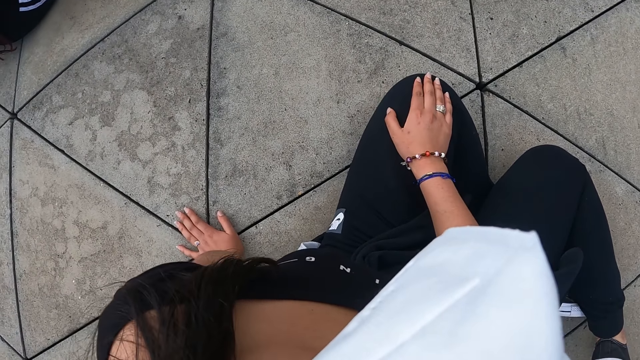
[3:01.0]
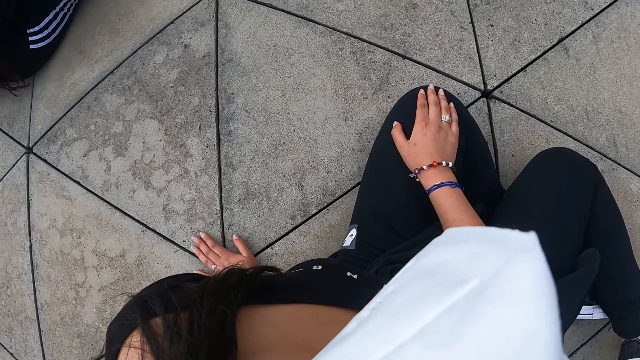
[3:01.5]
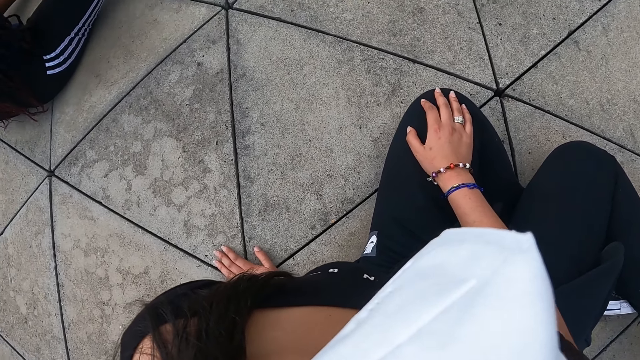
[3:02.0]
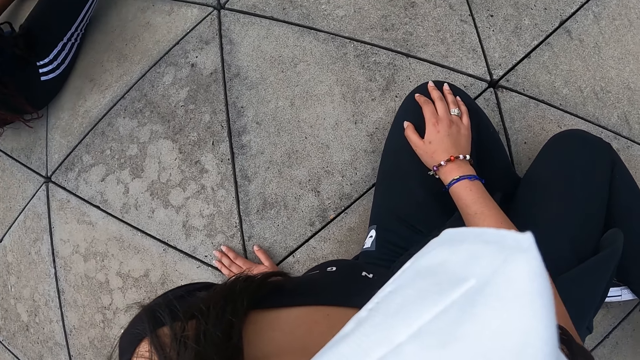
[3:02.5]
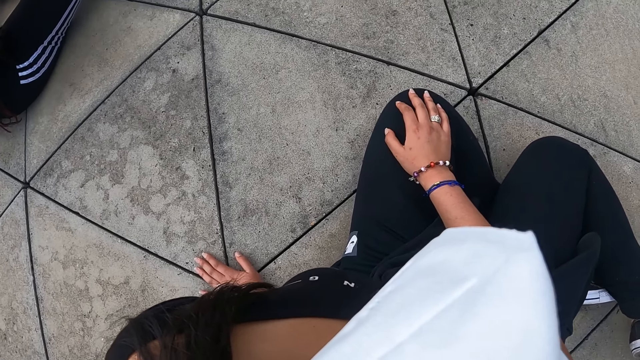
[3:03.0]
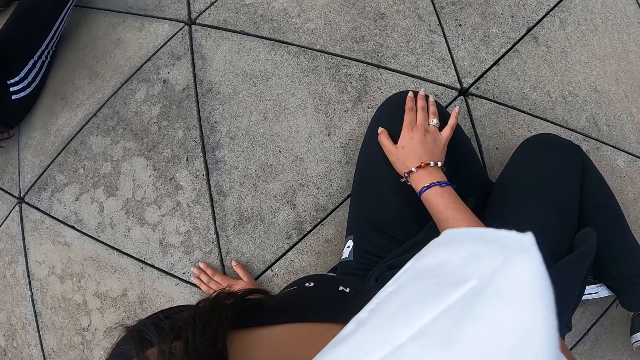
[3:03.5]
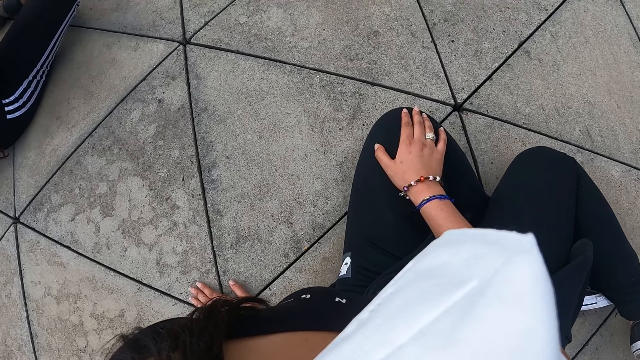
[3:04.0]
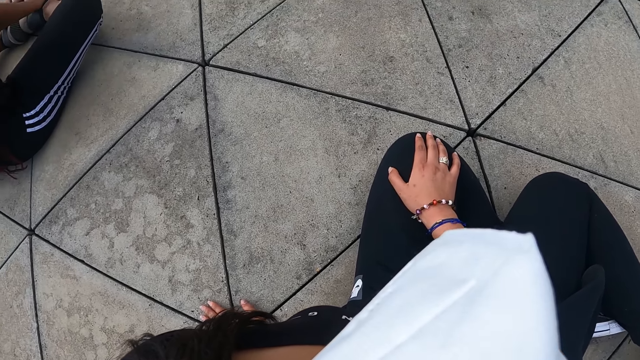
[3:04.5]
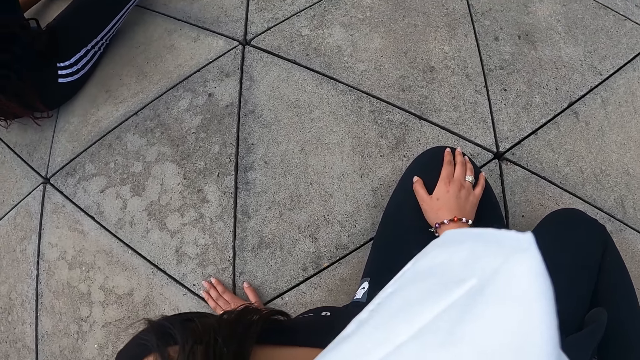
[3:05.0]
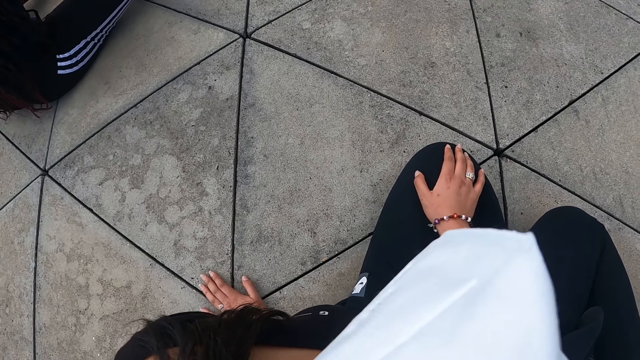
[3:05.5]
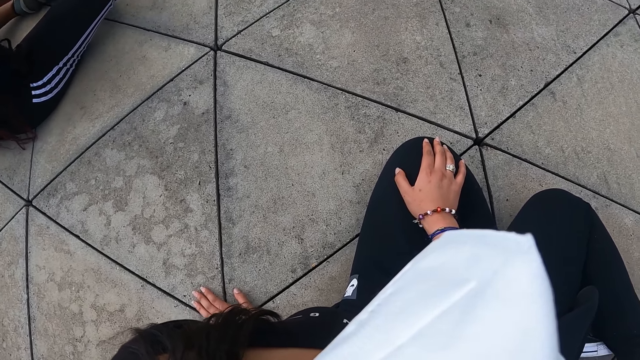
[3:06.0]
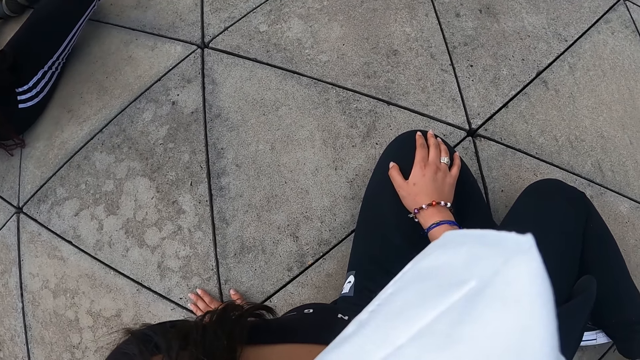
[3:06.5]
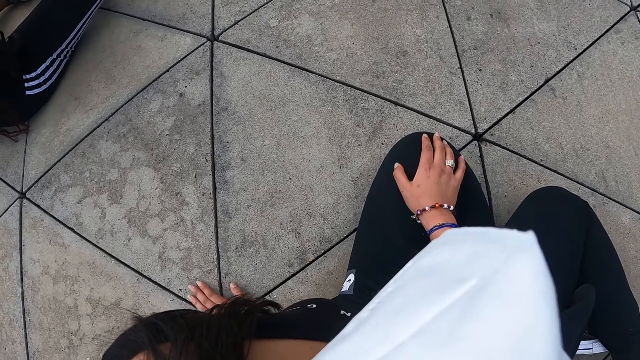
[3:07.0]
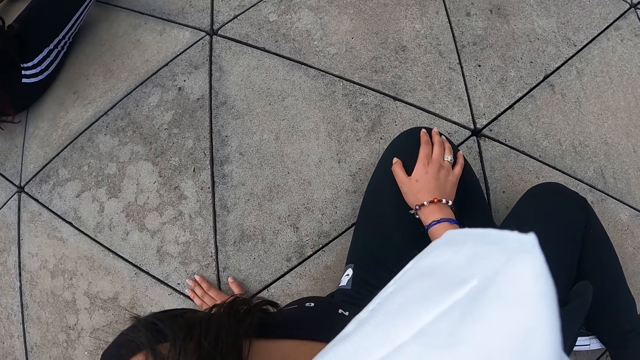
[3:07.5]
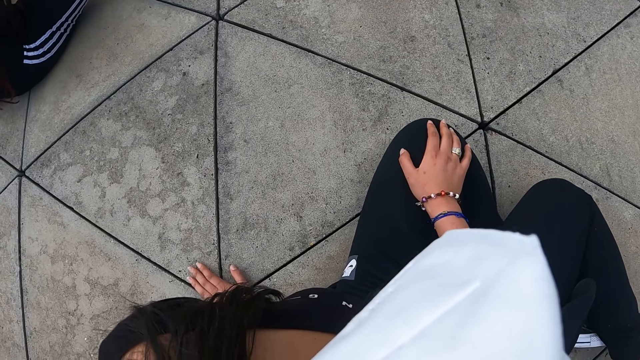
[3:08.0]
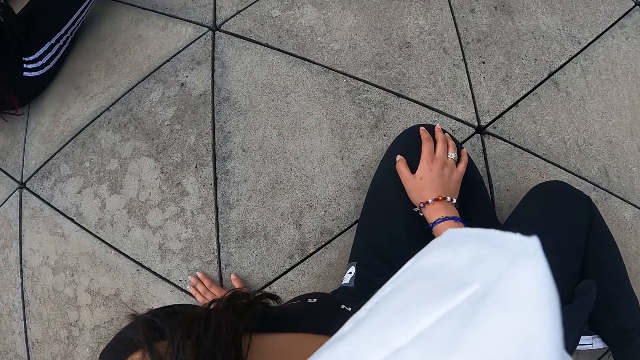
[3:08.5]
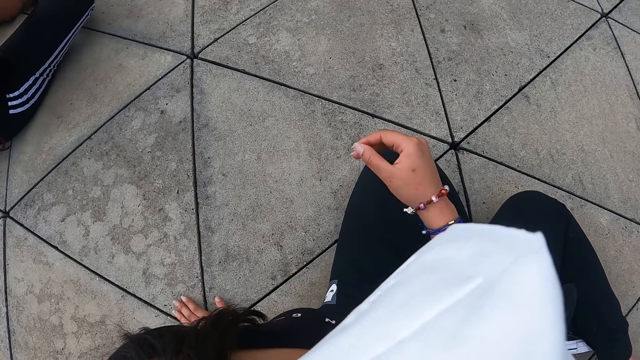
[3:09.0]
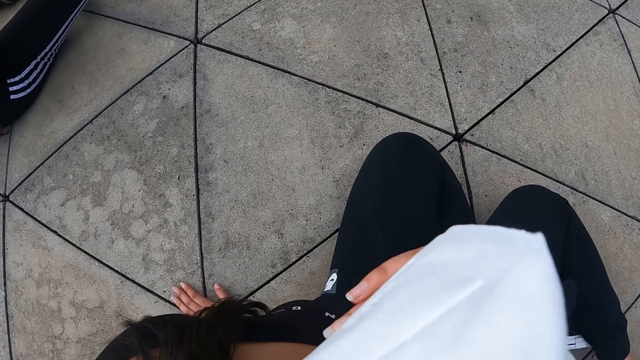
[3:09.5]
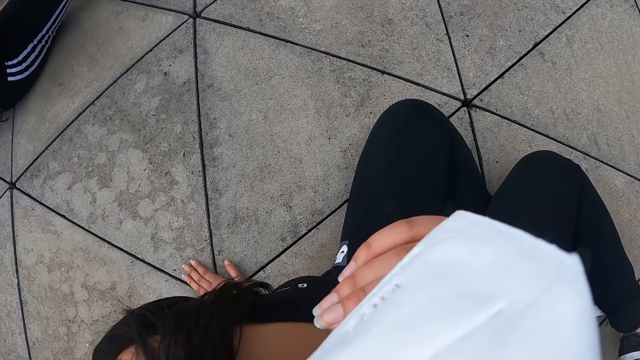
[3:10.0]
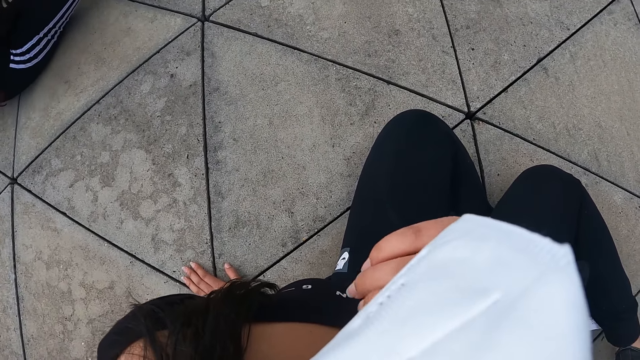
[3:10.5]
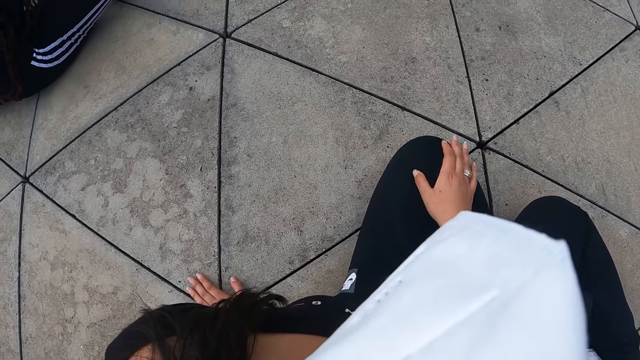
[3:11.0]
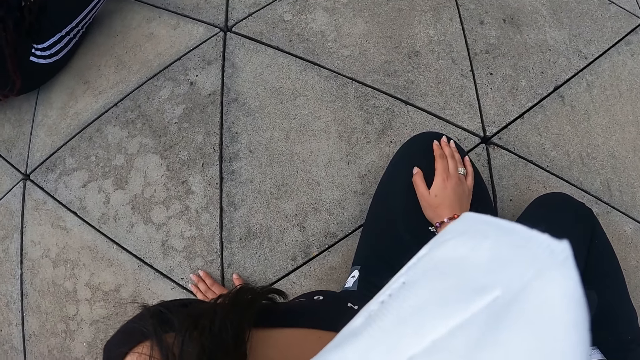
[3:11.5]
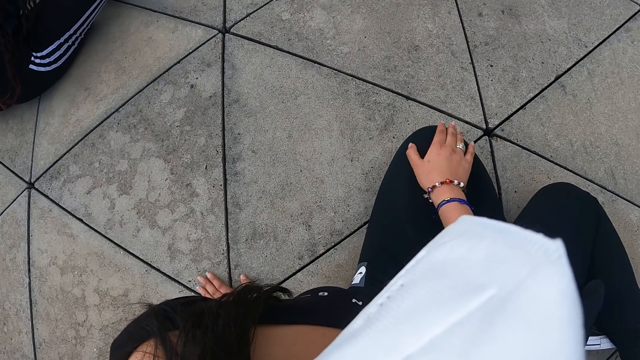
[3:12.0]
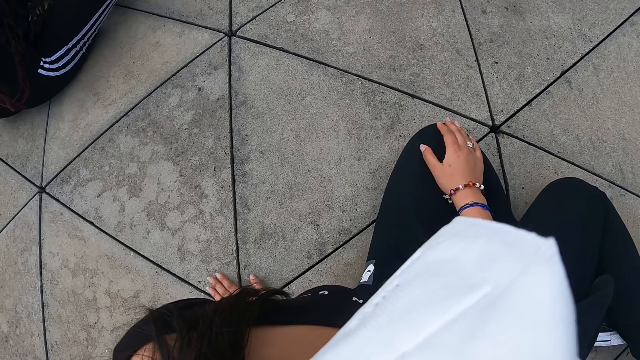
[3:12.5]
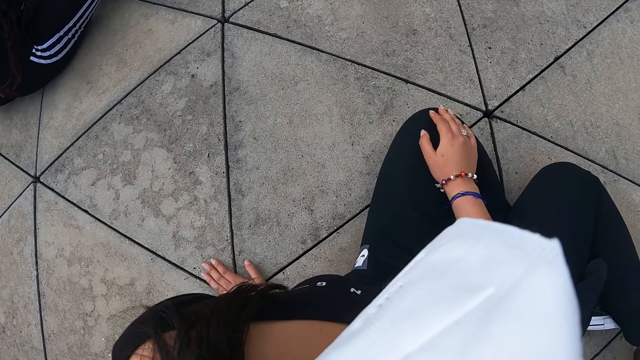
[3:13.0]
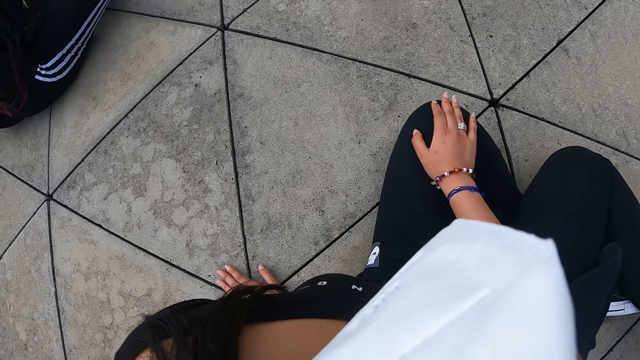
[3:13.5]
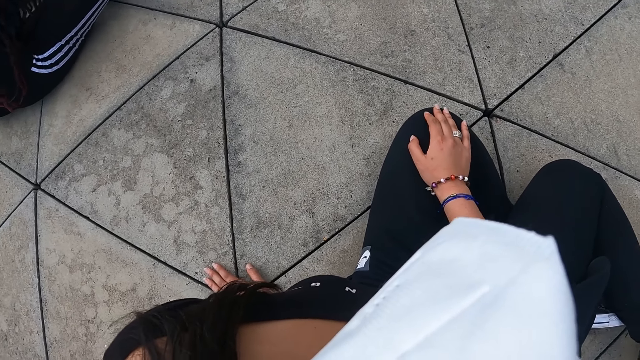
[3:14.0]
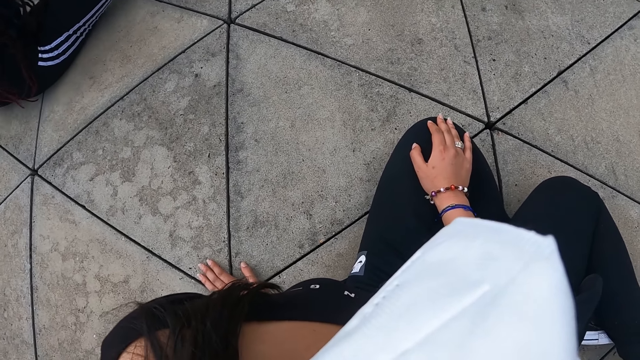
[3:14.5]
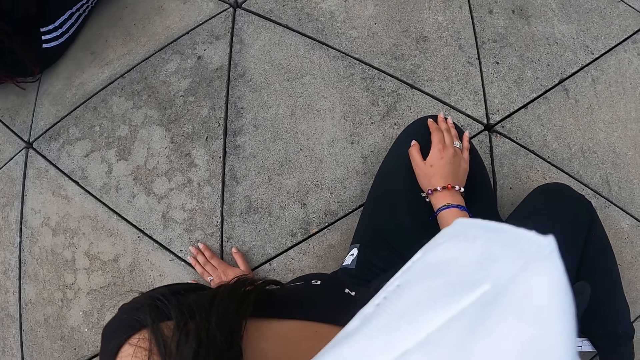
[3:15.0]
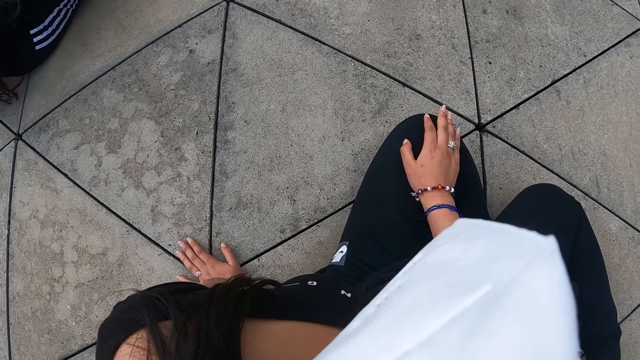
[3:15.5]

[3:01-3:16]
The camera wearer adjusts her nose mask with her right hand. She lifts her hand. She drops her right hand on her left leg.

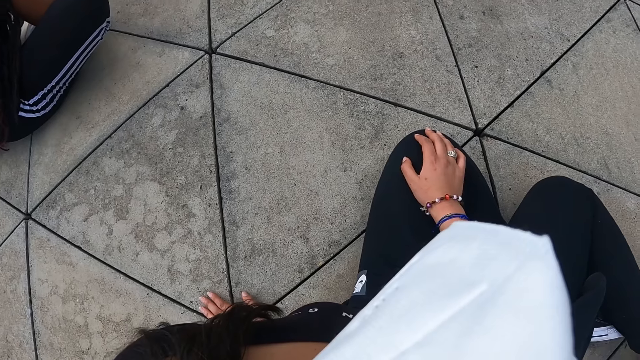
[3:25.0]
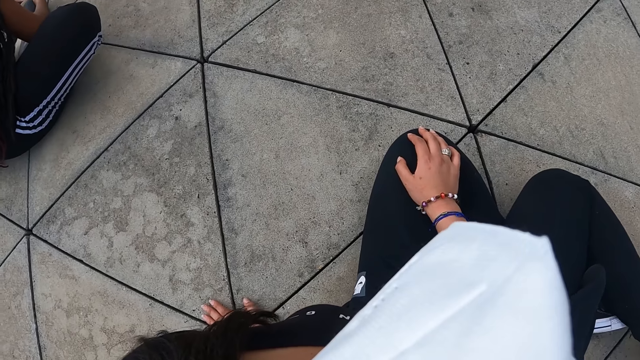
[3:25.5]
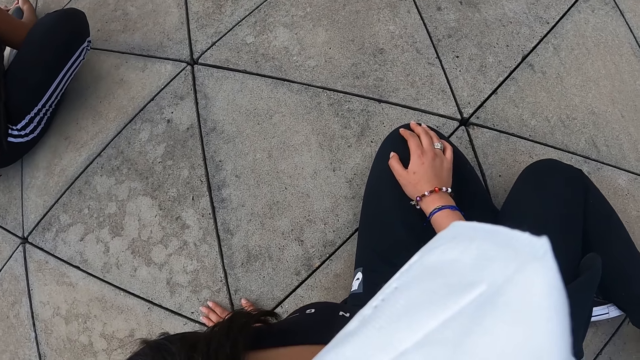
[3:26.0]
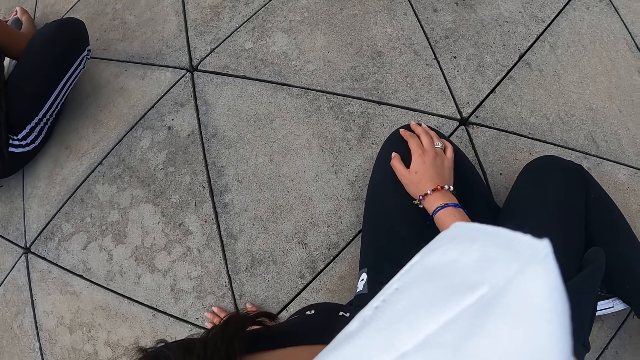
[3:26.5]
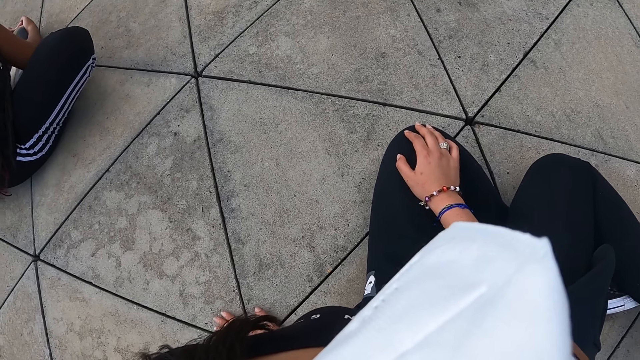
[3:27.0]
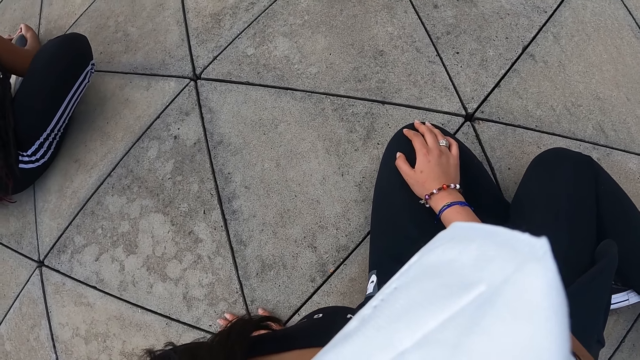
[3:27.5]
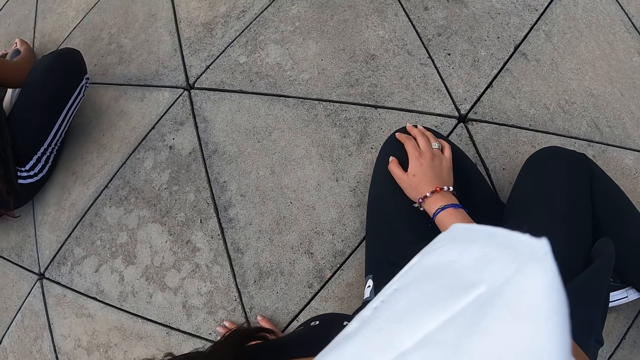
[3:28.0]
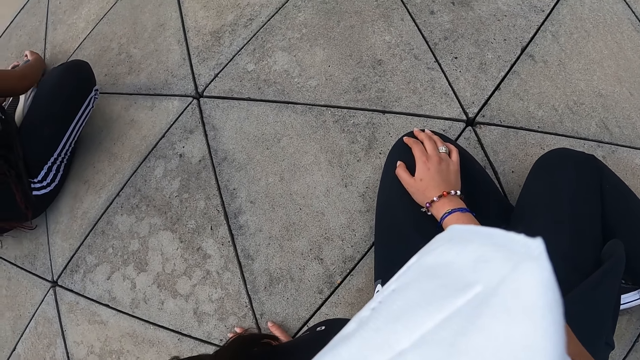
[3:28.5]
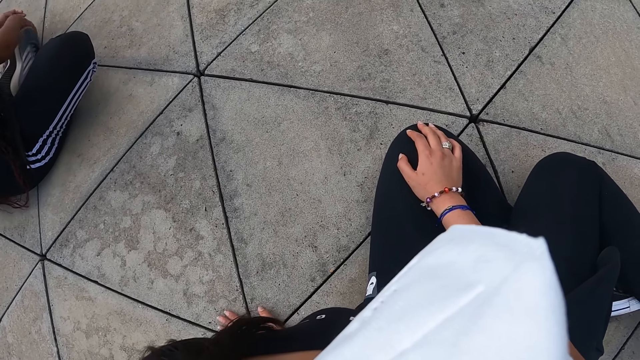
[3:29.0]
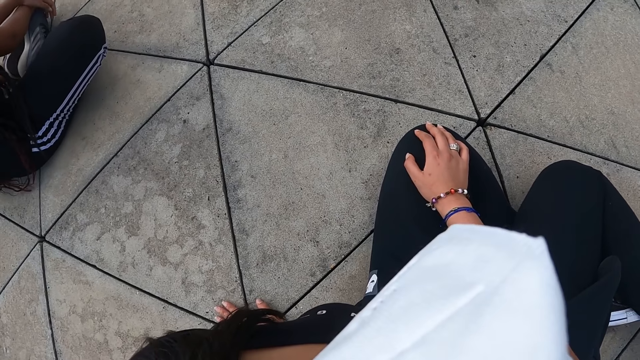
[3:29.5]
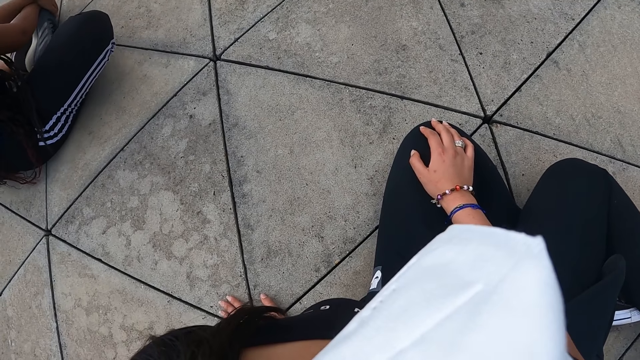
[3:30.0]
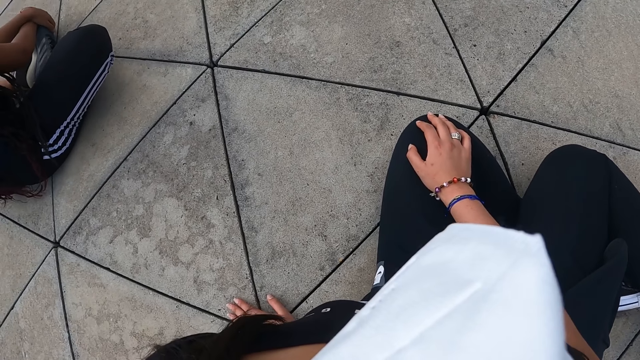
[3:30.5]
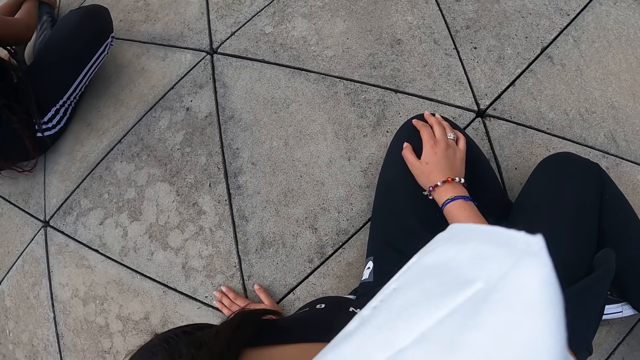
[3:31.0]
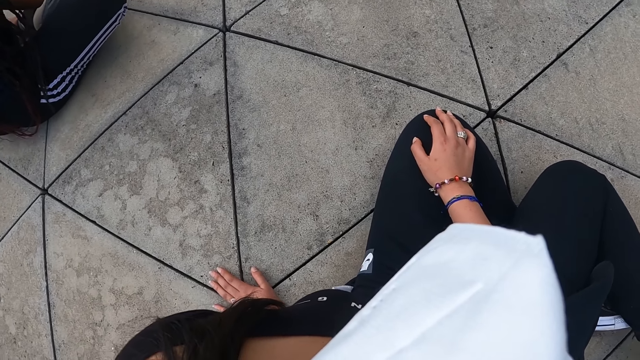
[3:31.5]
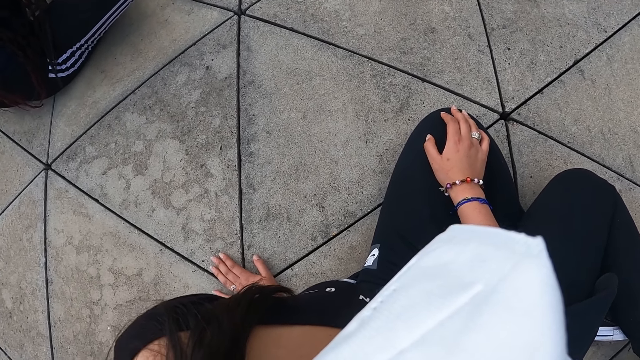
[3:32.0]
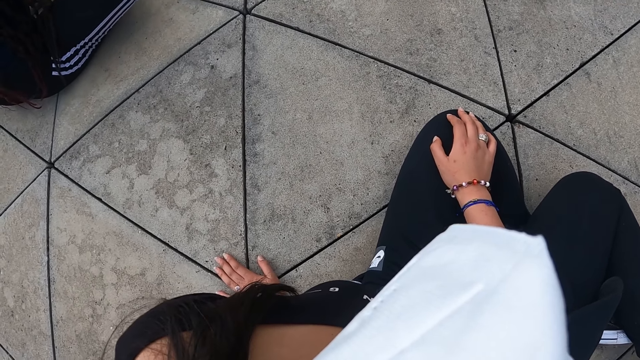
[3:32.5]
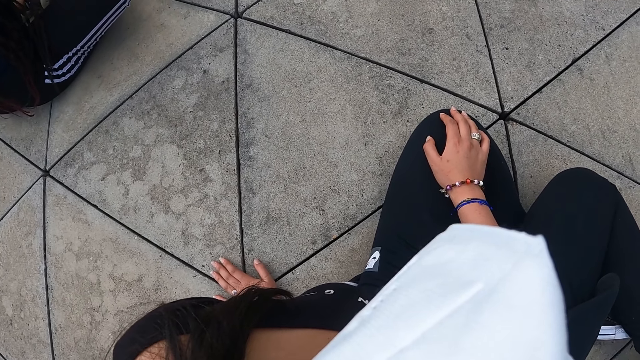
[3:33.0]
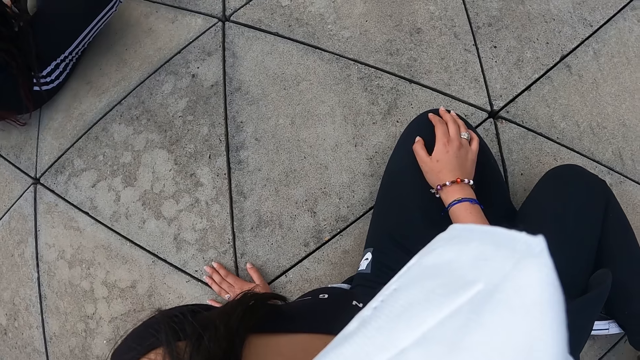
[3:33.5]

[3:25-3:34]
The woman holds her shoes with both hands.
